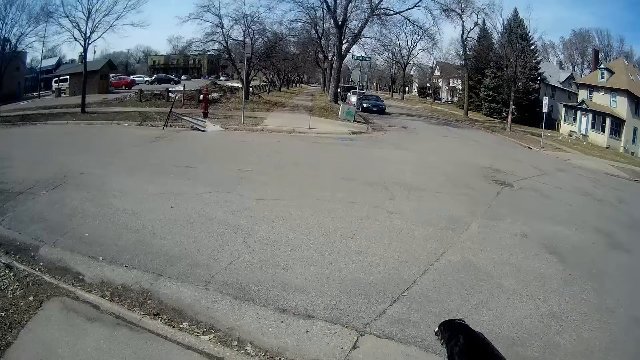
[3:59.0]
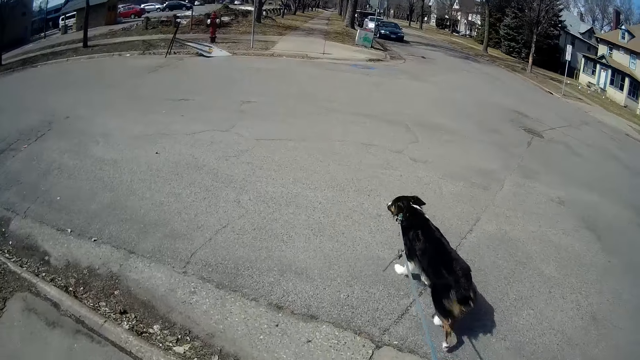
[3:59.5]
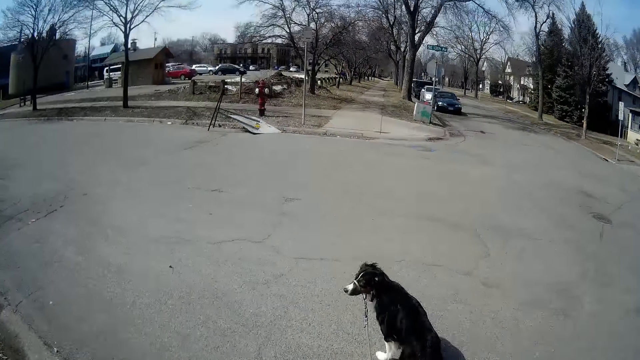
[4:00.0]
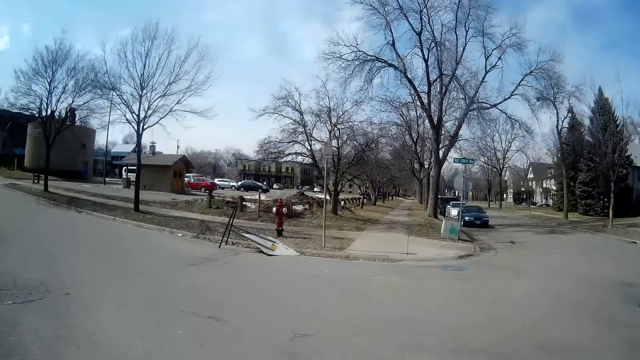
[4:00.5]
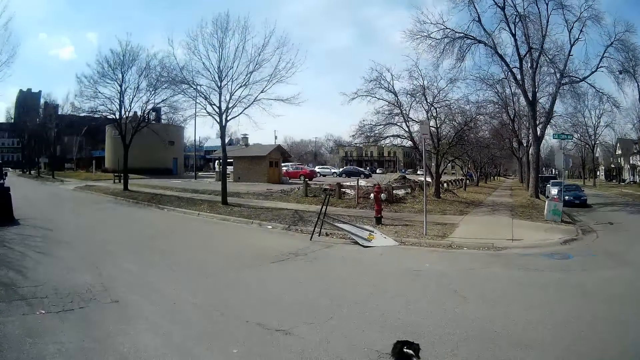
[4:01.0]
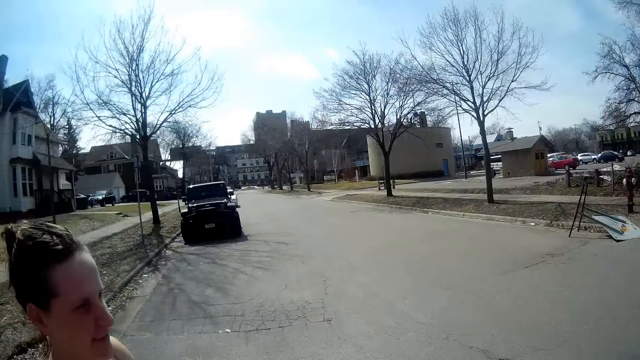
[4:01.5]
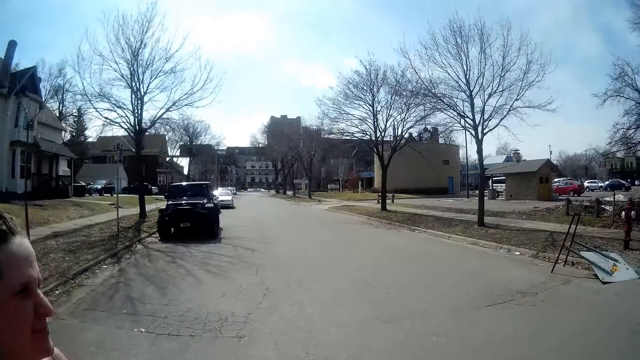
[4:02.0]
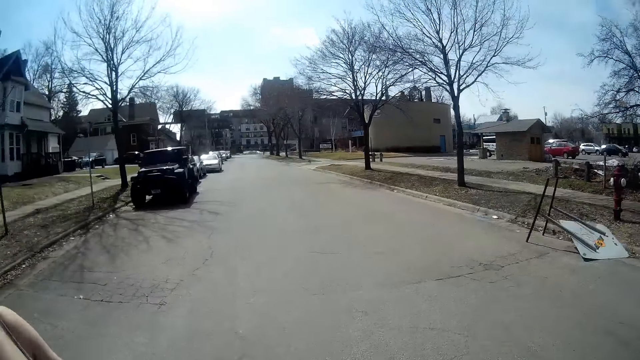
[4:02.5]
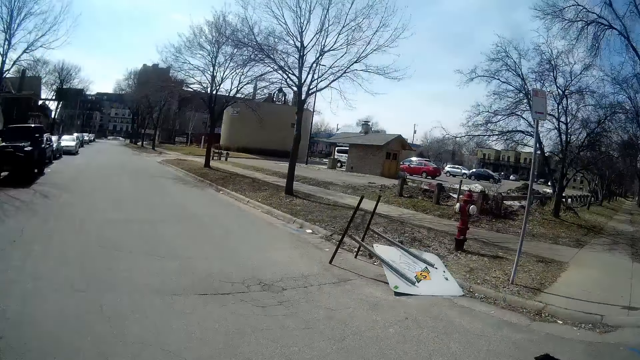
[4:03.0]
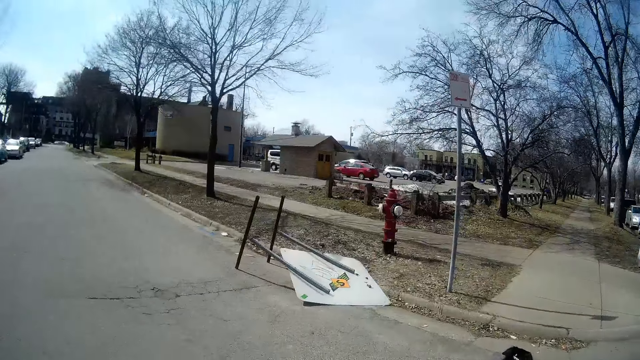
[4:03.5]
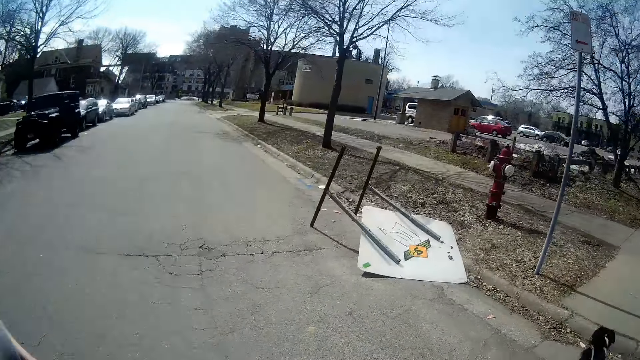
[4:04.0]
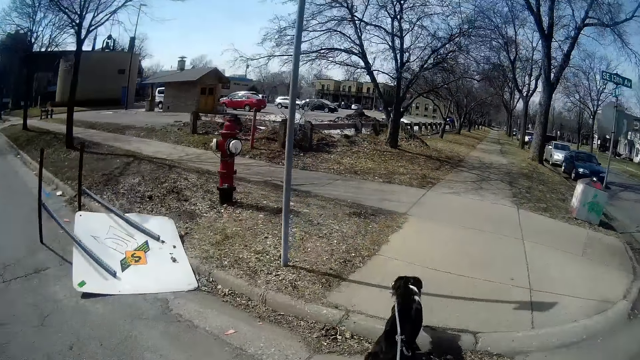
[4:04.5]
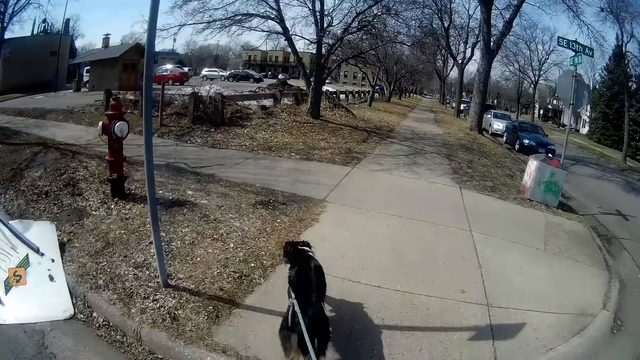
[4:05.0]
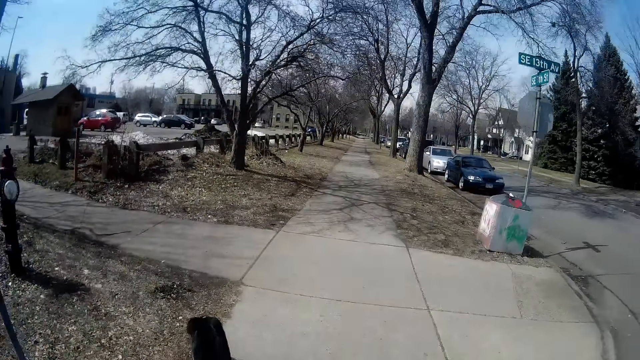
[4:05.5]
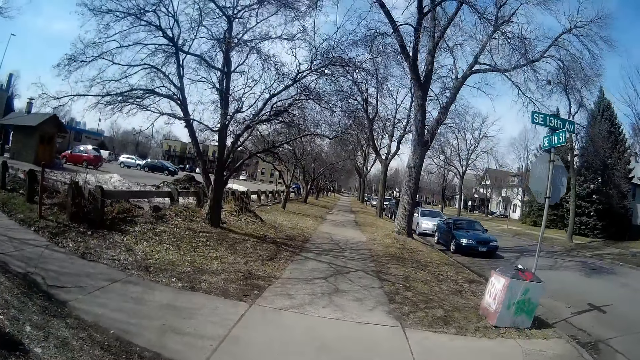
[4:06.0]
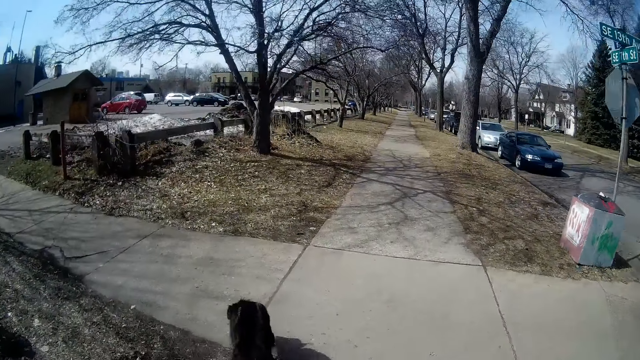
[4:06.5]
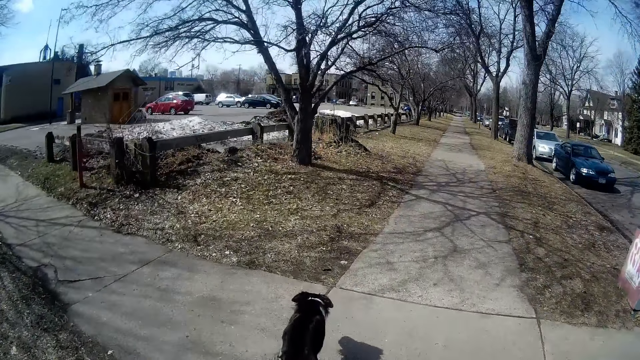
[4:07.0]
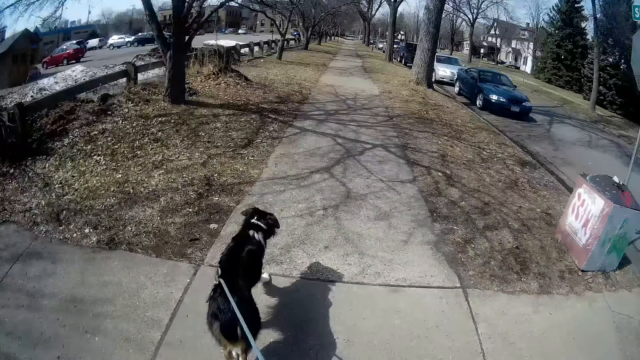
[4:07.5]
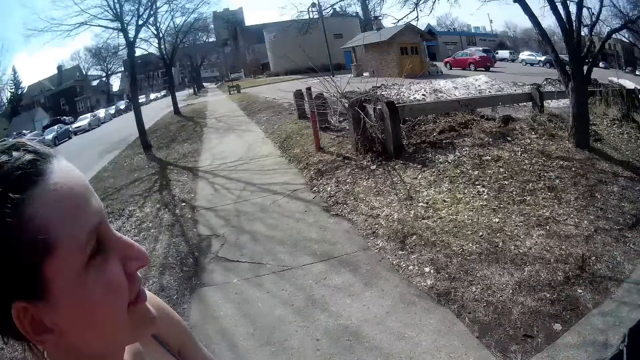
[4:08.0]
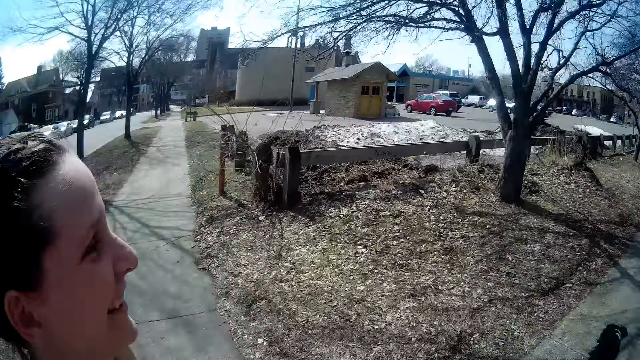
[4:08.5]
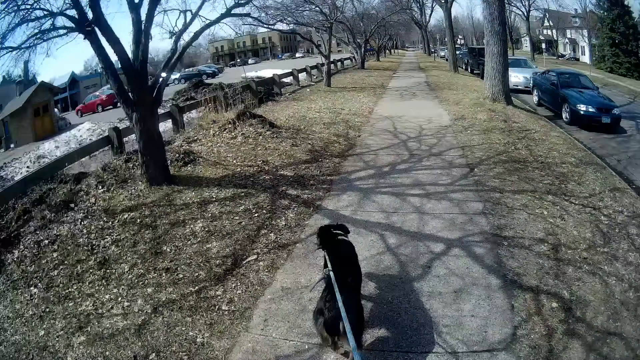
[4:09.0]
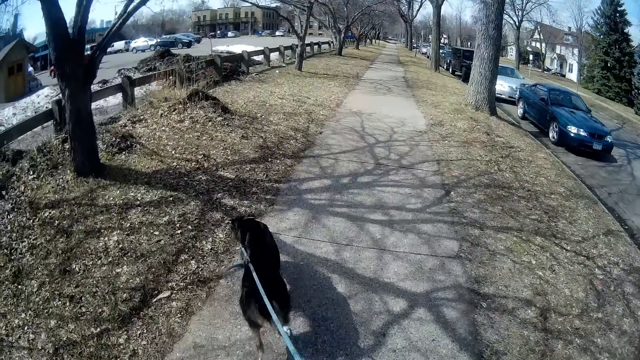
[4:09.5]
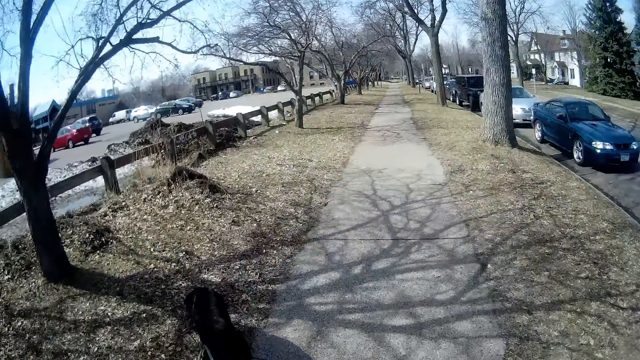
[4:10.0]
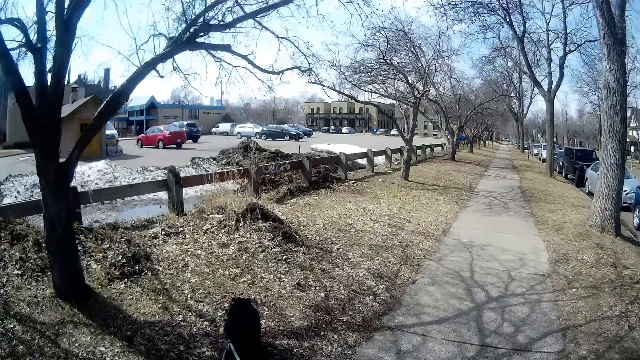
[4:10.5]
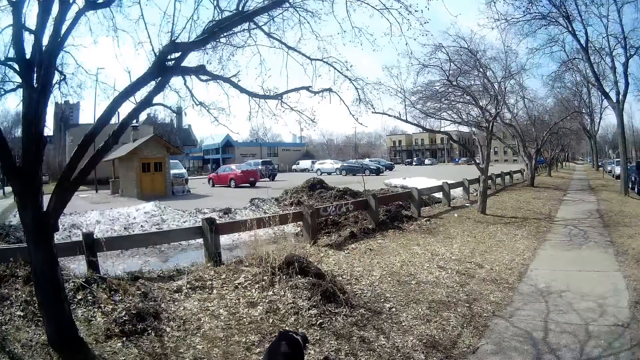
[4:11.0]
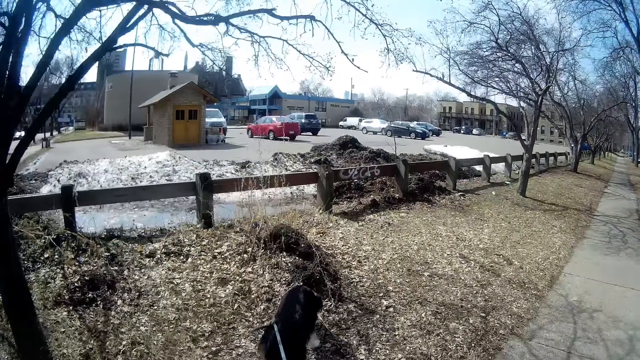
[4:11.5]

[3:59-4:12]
The camera wearer walks on the tarmac road. They look around. They walk on the sidewalk. They look at a woman.

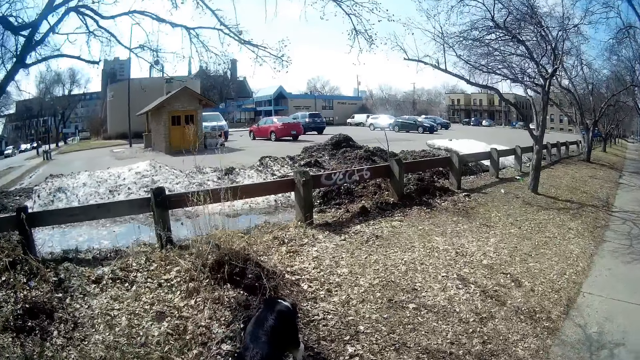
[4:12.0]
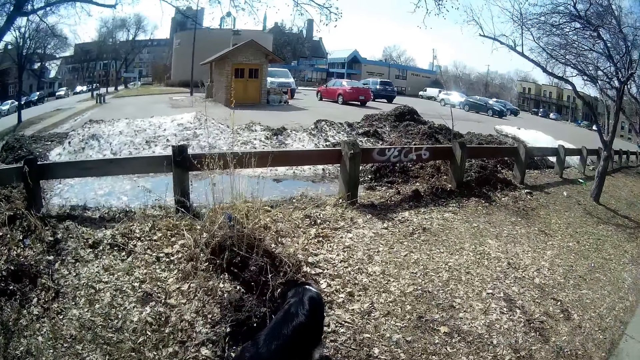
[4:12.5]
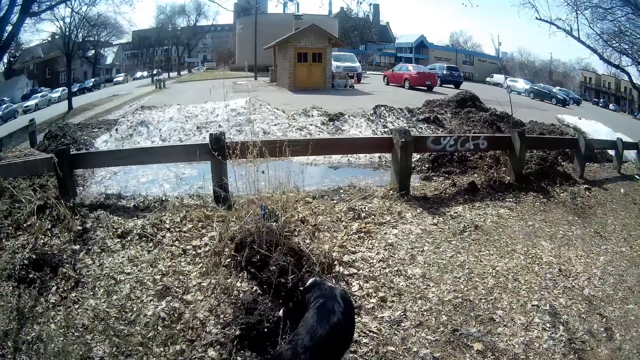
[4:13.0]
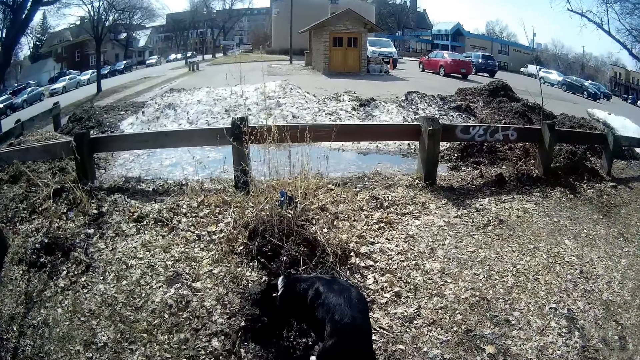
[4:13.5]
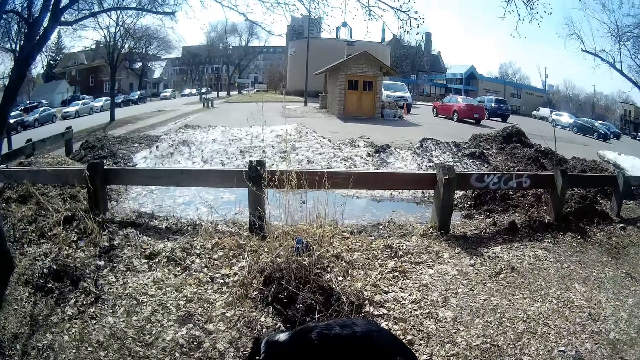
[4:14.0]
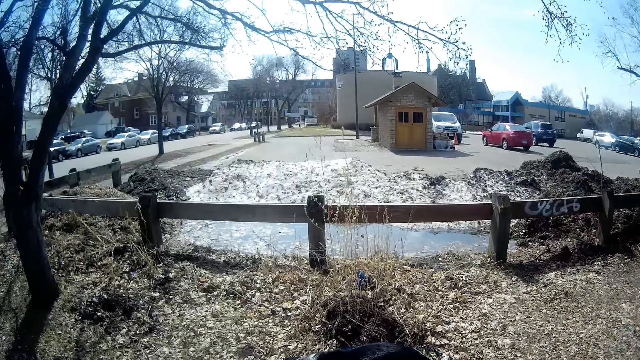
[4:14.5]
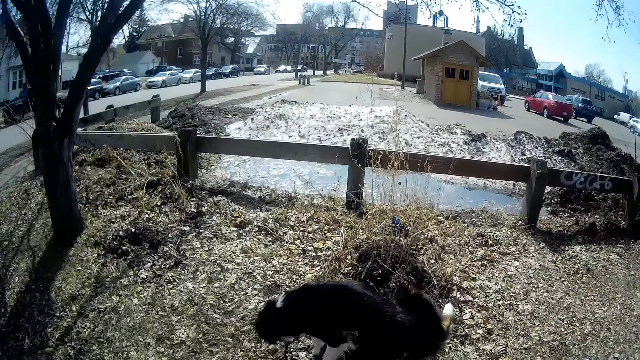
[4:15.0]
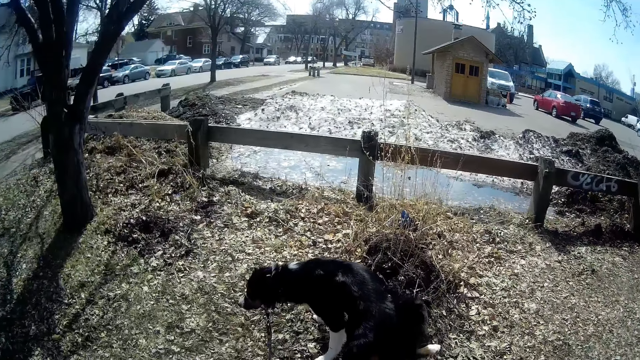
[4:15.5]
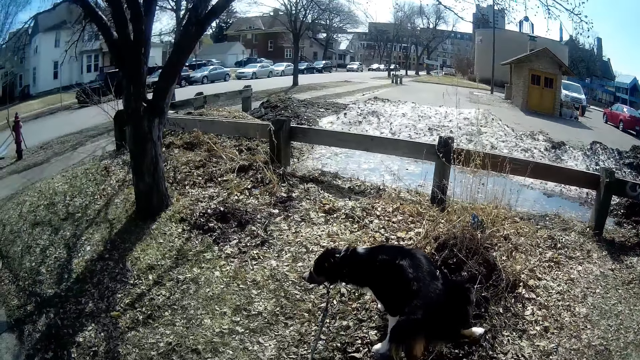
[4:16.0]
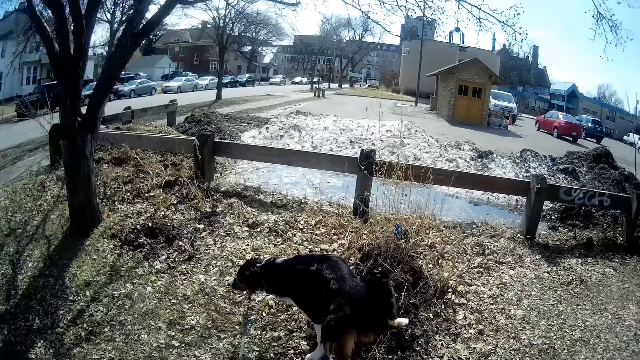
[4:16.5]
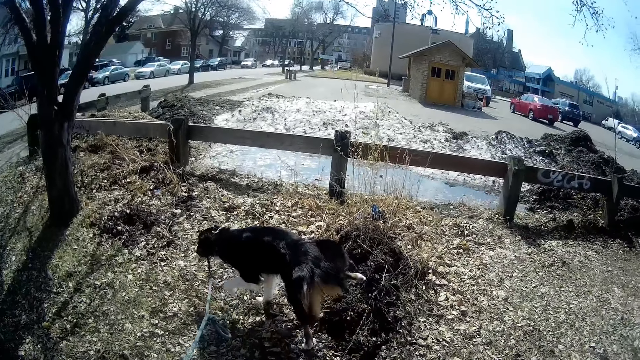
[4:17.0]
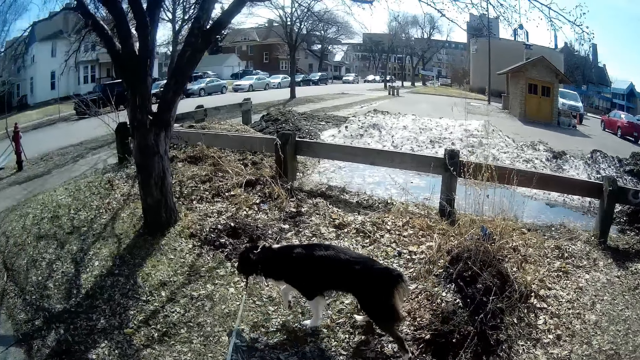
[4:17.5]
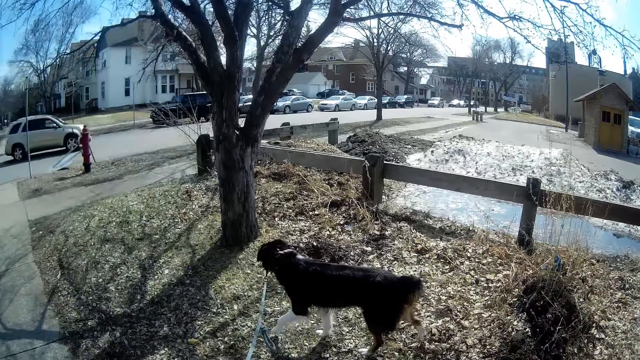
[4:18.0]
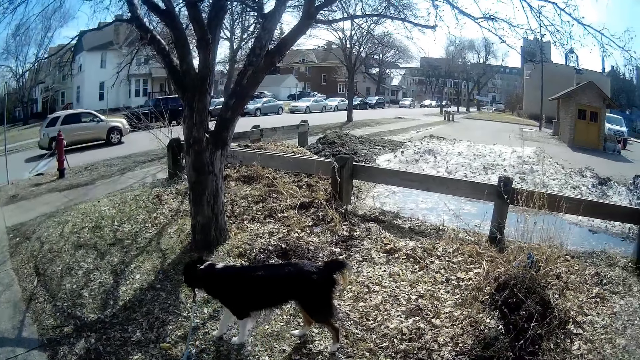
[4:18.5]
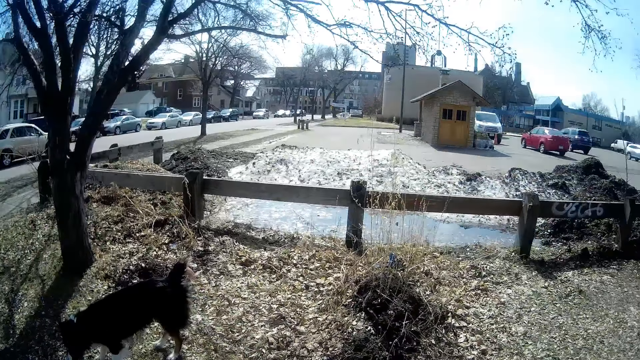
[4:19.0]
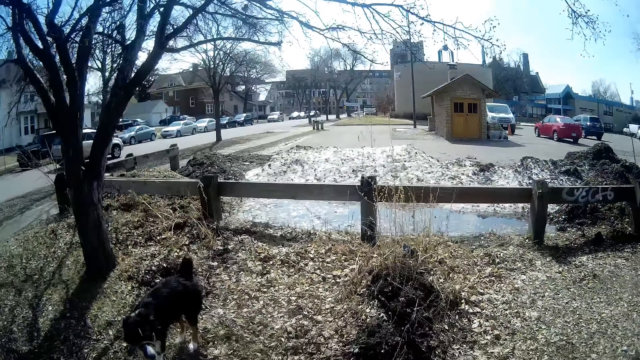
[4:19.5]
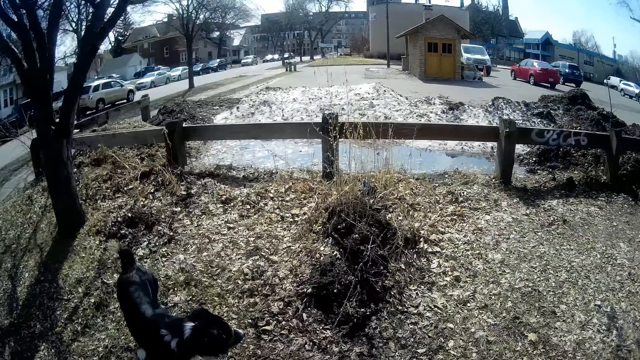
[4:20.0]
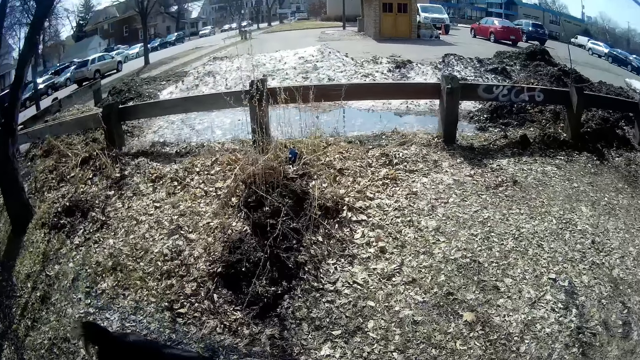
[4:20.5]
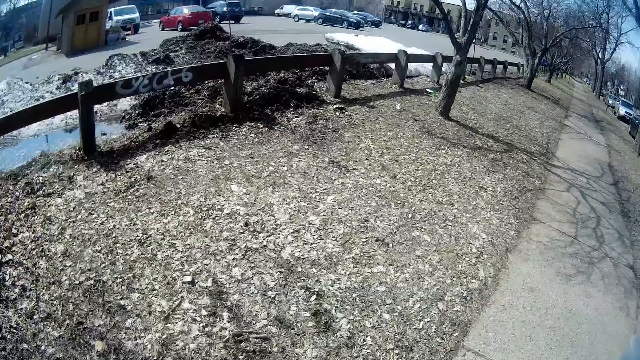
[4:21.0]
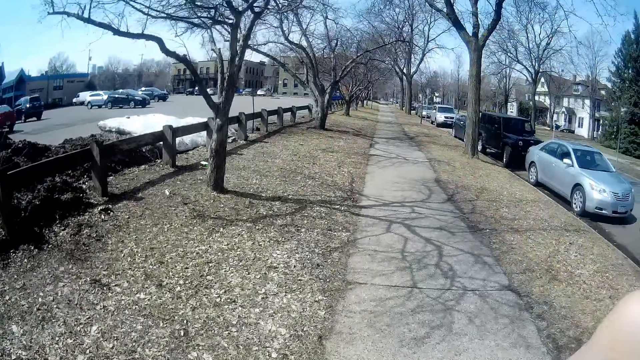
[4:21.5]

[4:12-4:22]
The camera wearer stands on the sidewalk. They look around. They look at the dog.
